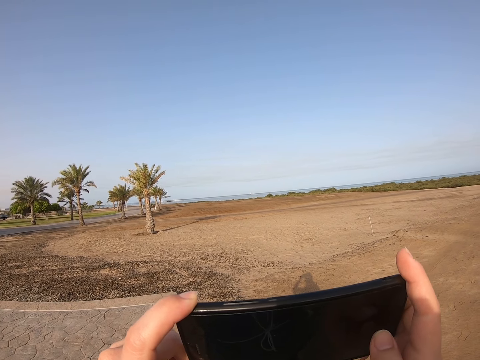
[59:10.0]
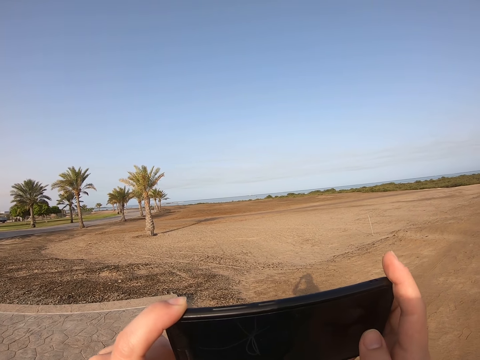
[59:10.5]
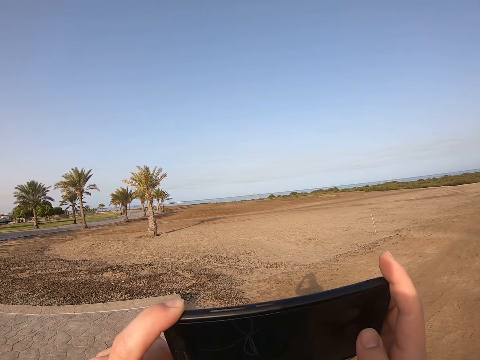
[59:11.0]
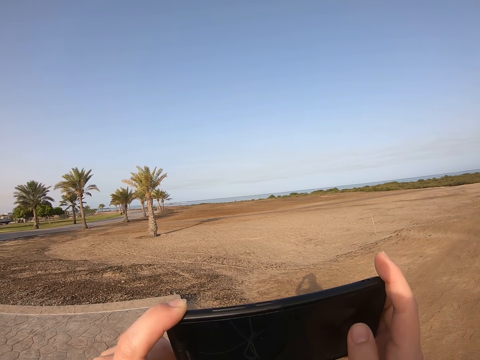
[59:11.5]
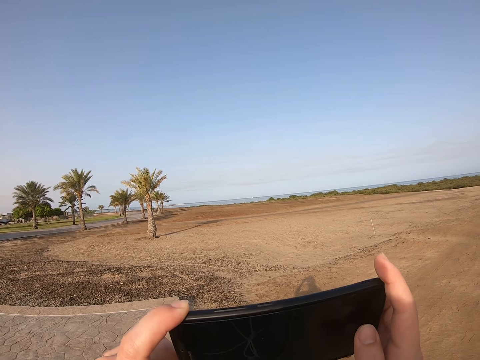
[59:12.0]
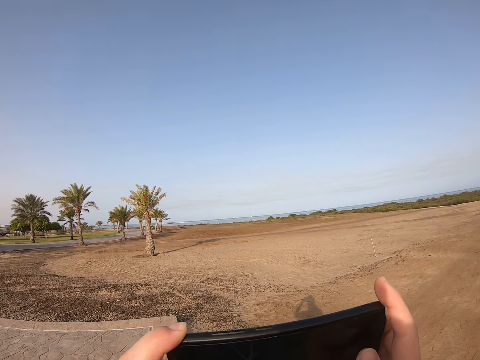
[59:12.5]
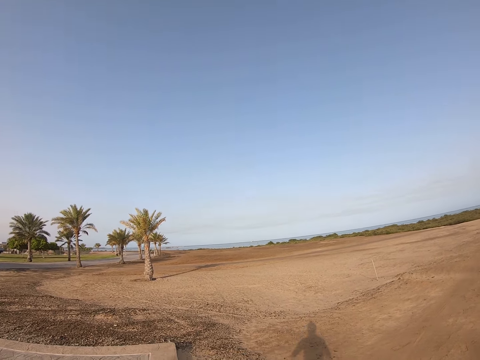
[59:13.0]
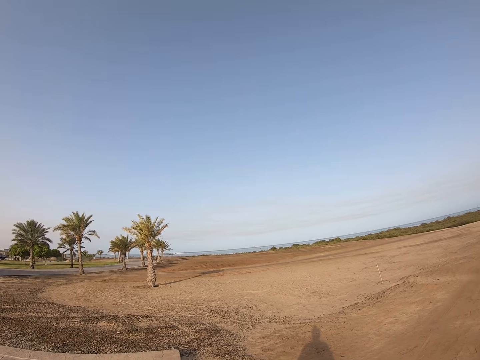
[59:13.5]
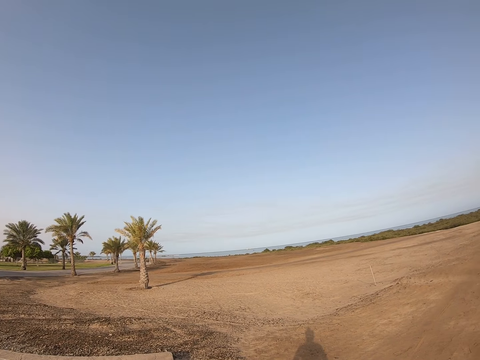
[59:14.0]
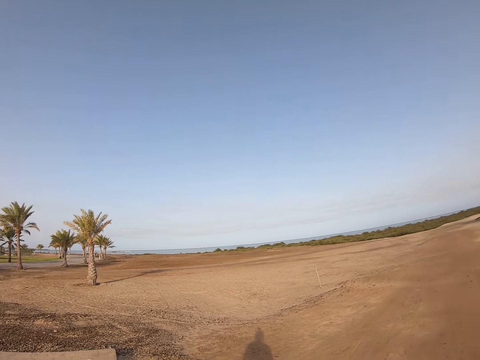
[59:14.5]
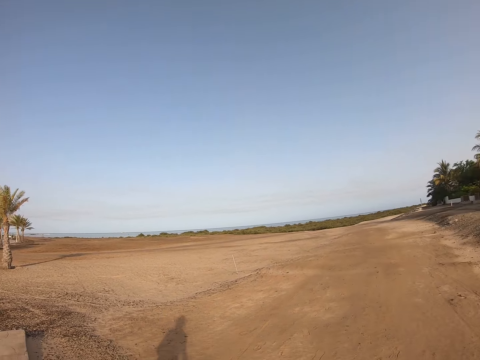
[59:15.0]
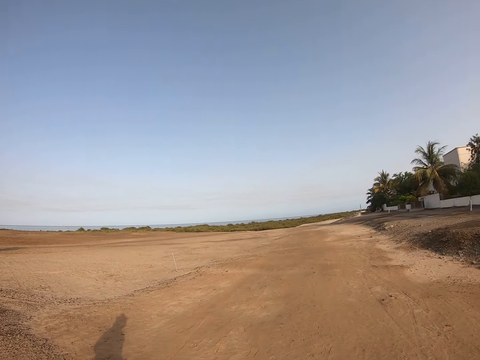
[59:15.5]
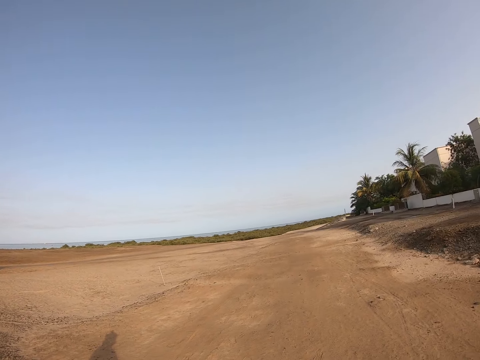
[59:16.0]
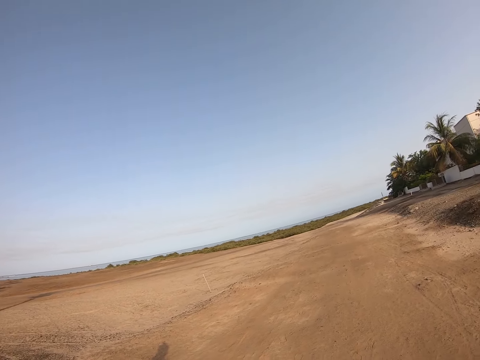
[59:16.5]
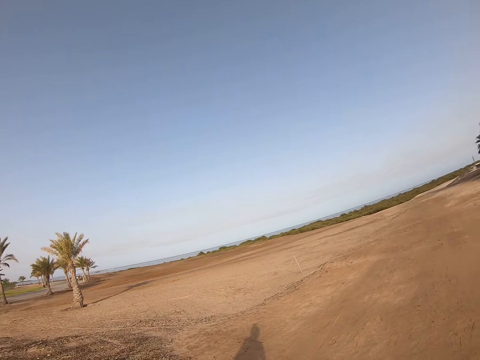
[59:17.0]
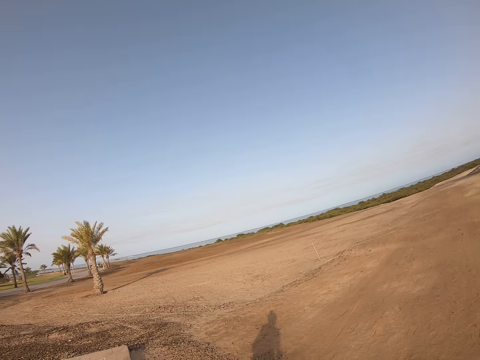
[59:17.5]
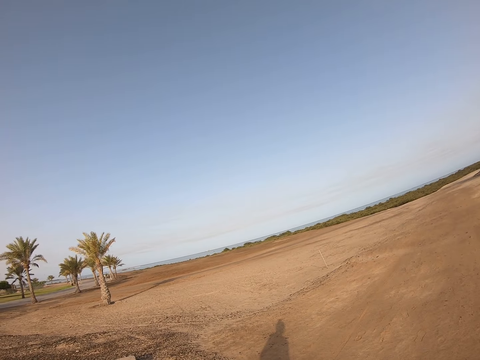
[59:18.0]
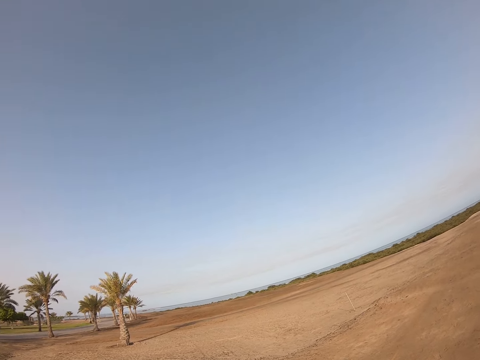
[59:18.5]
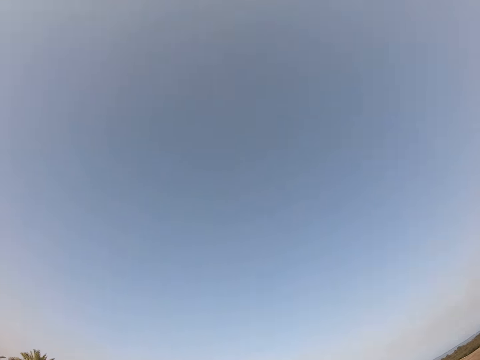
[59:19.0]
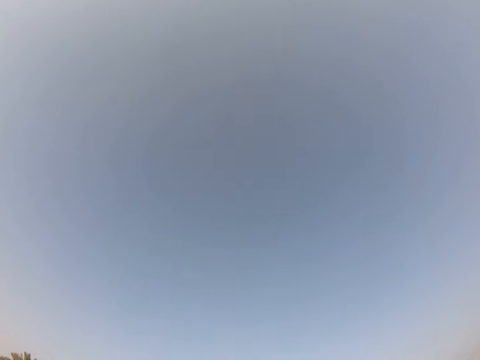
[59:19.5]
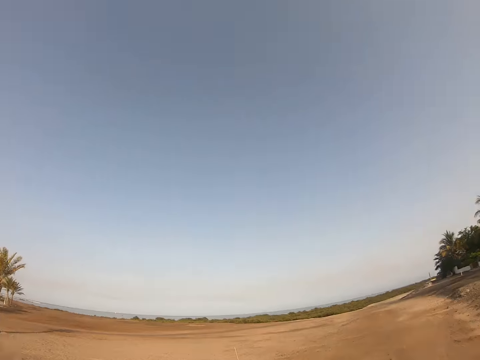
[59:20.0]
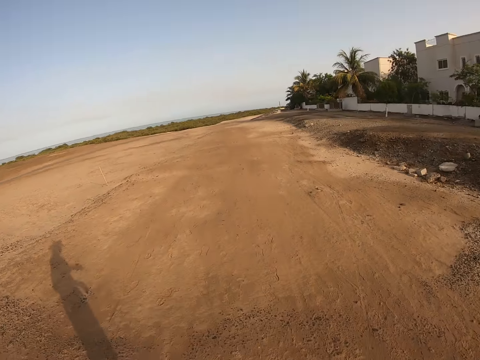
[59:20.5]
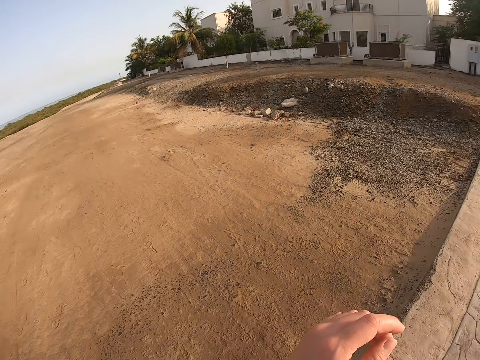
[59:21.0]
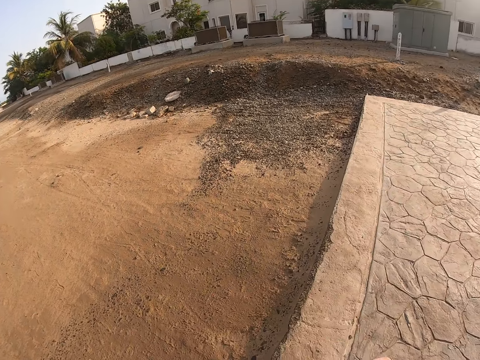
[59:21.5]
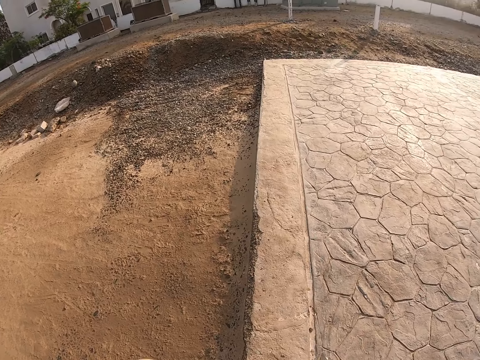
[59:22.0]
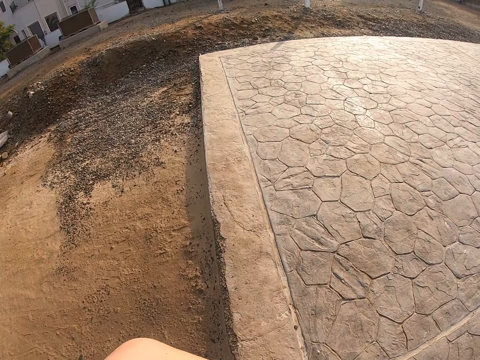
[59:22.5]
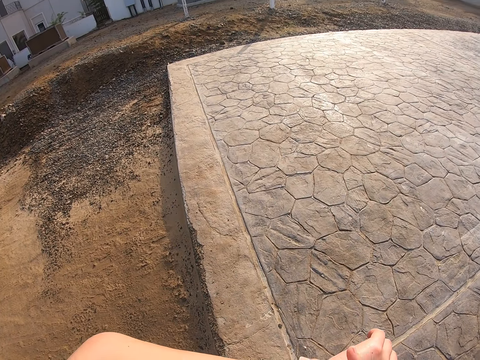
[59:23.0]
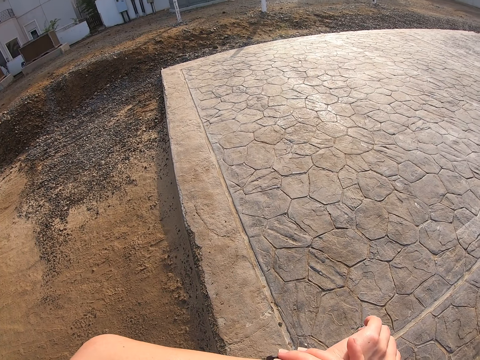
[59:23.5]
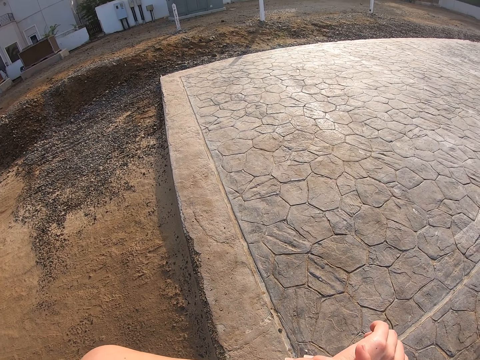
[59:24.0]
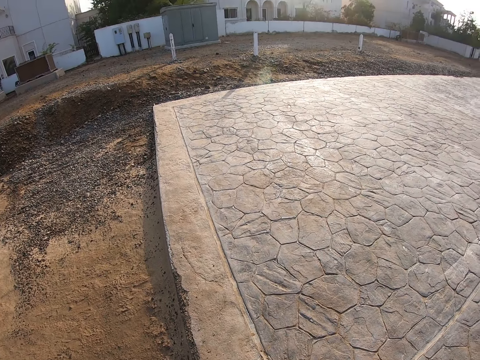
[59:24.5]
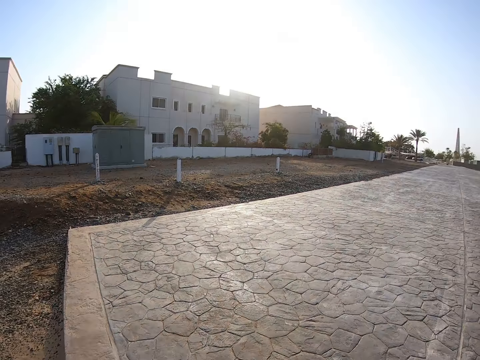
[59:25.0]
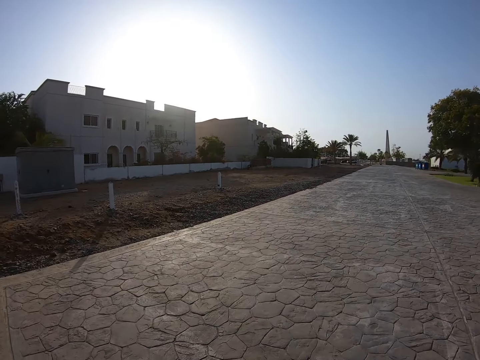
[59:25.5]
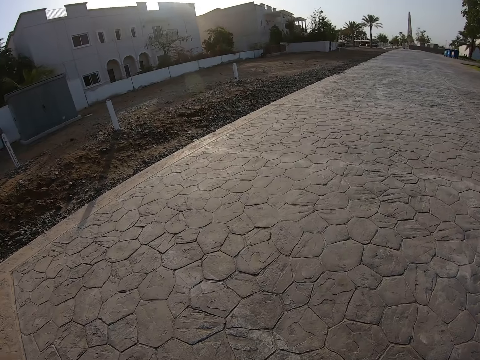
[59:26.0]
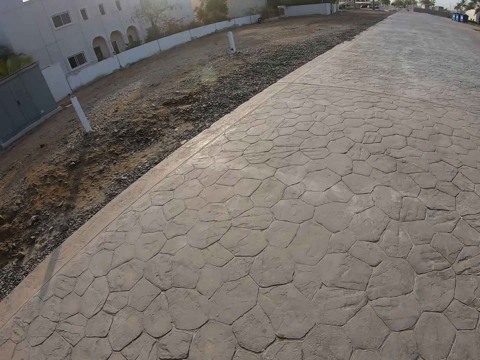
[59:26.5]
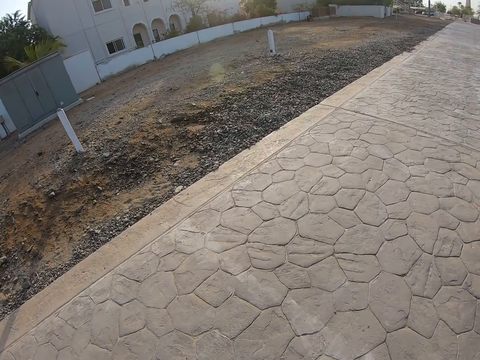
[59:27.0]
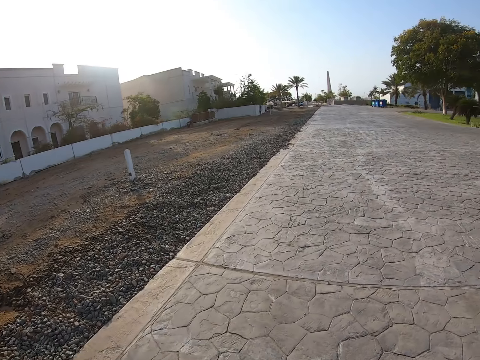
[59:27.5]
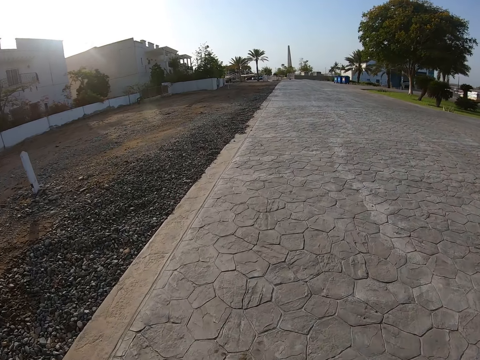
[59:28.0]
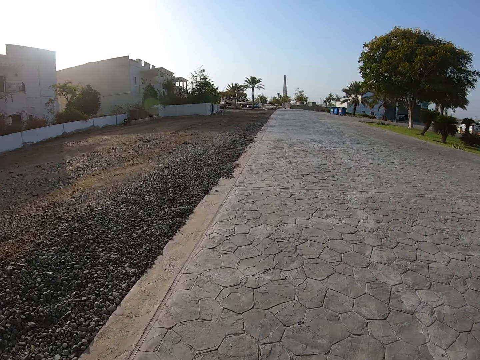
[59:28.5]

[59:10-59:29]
The camera wearer looks around. She moves her hand. She turns around. She looks at her wrist watch. She looks around. She runs forward on the road.

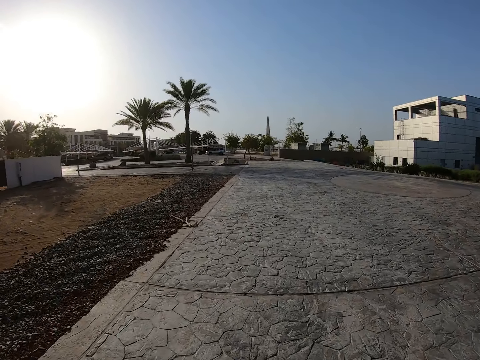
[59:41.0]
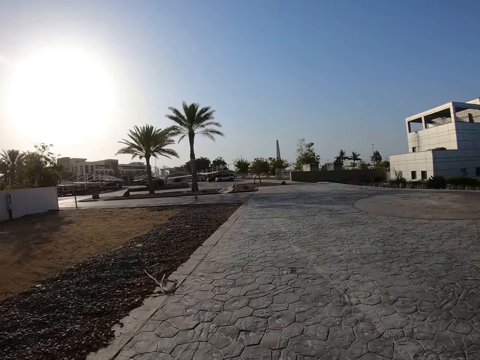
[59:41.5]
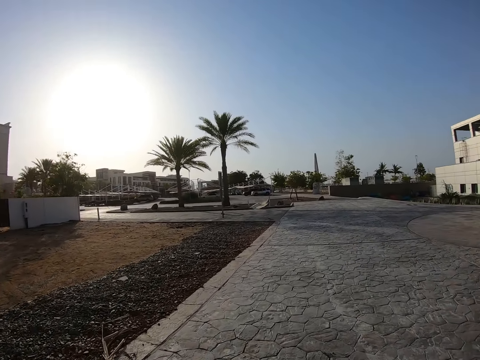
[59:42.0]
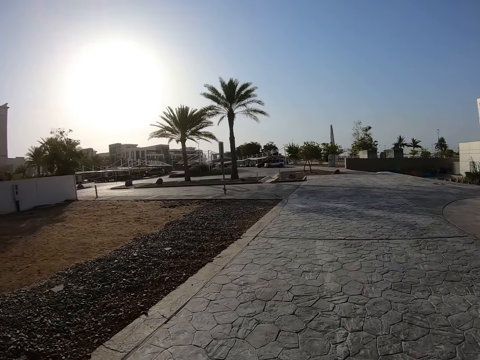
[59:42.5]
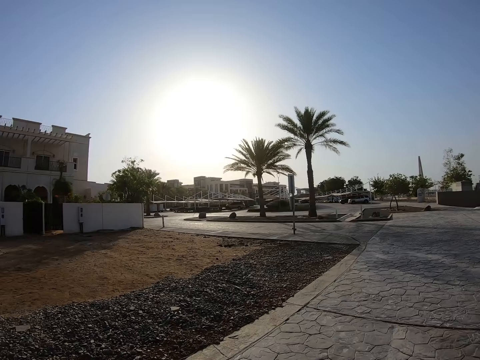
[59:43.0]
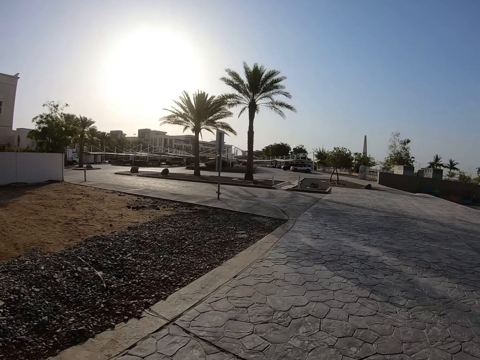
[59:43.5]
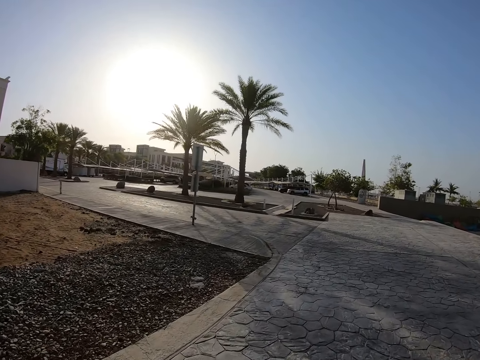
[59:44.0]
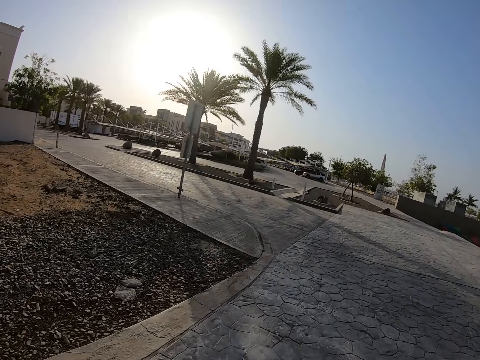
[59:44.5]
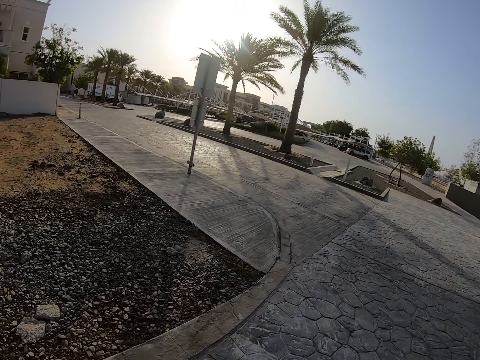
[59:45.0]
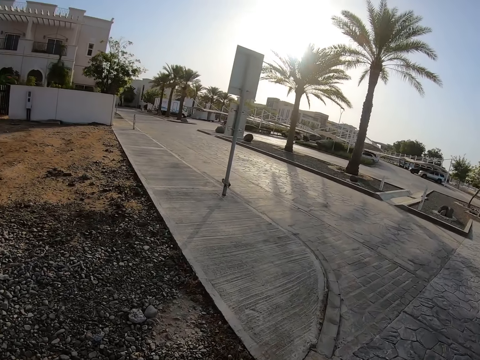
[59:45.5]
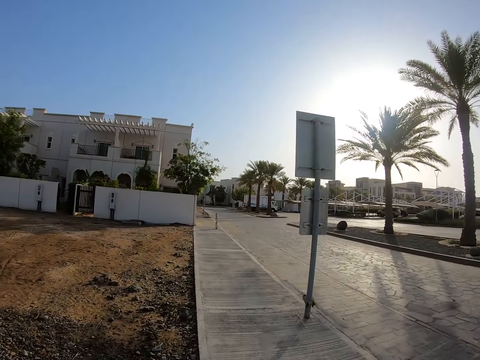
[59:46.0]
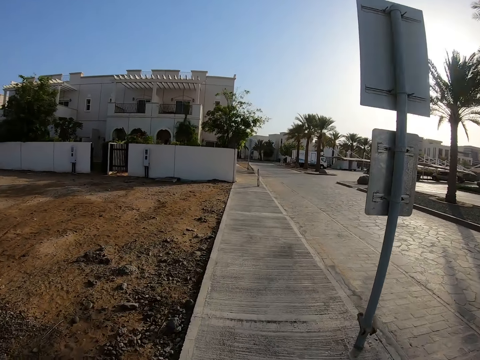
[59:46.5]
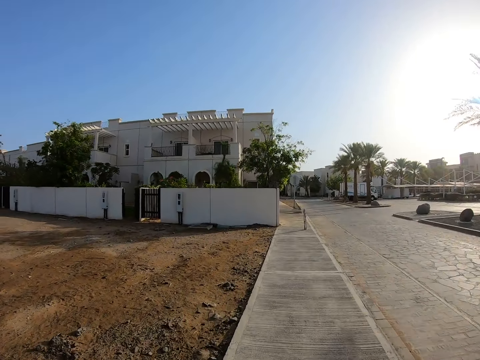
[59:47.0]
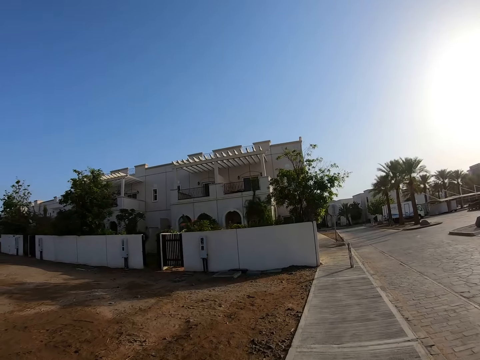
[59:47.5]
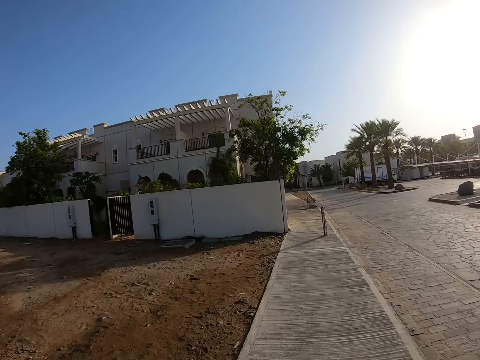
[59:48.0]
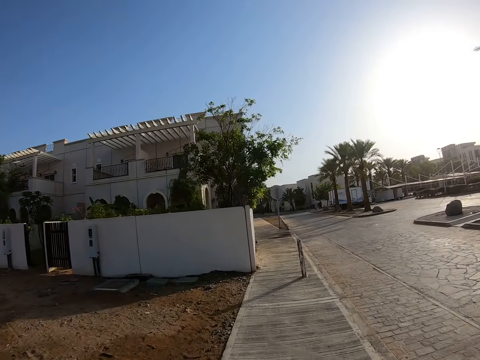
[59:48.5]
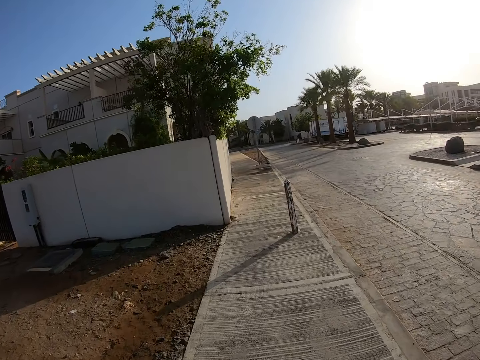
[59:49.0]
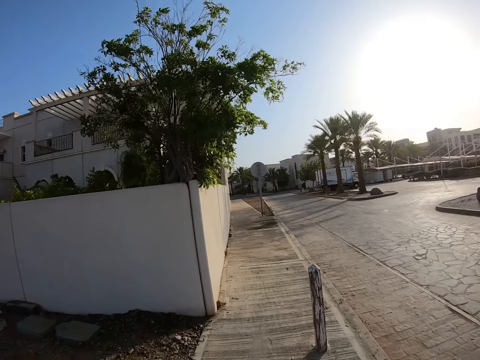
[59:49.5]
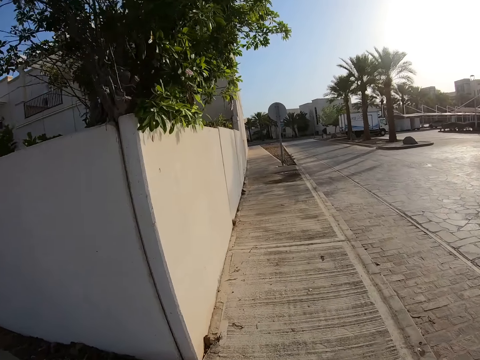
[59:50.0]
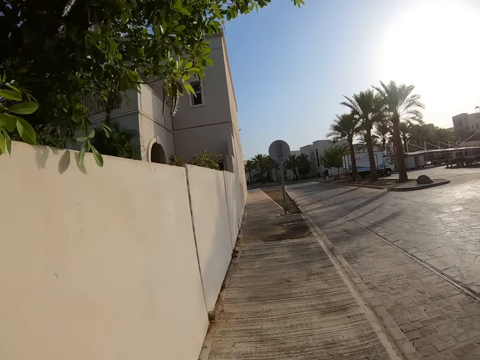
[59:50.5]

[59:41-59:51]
The camera wearer turns left.
